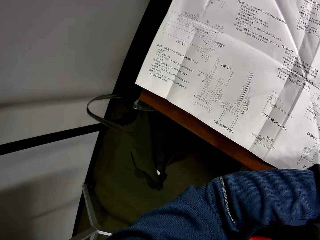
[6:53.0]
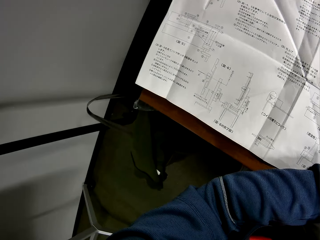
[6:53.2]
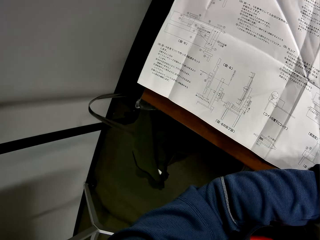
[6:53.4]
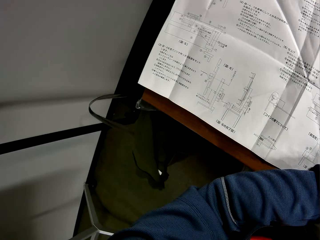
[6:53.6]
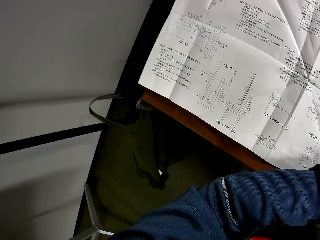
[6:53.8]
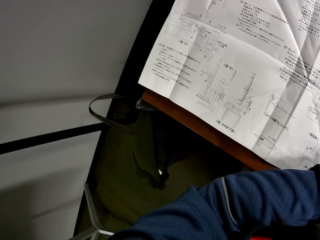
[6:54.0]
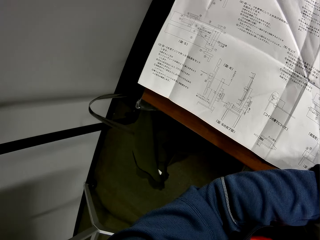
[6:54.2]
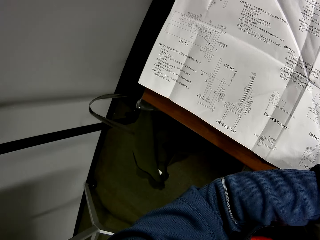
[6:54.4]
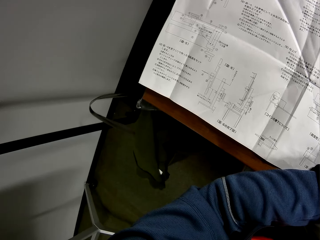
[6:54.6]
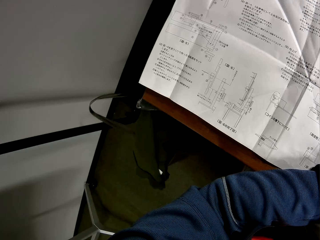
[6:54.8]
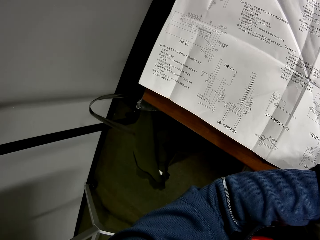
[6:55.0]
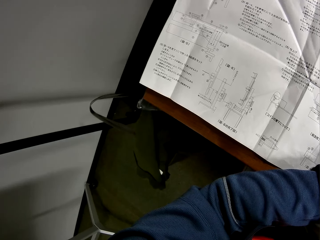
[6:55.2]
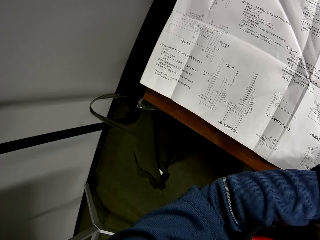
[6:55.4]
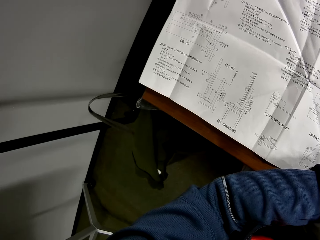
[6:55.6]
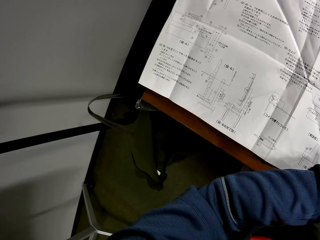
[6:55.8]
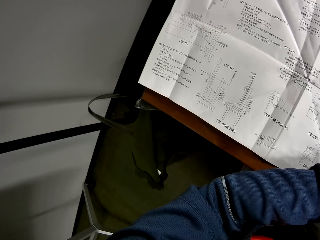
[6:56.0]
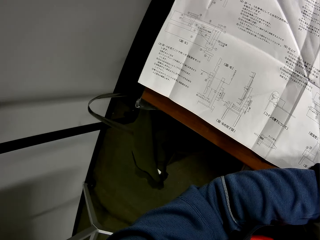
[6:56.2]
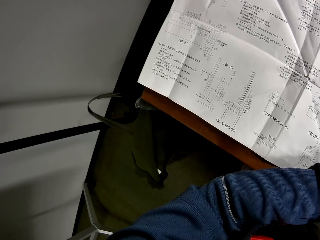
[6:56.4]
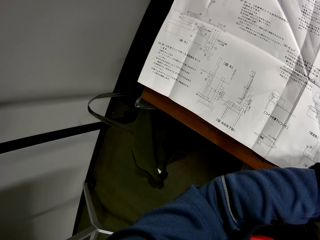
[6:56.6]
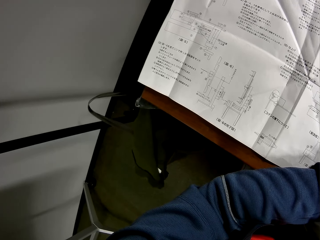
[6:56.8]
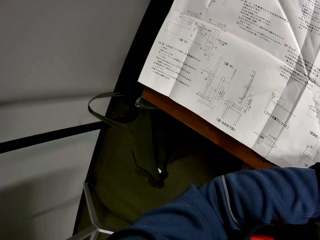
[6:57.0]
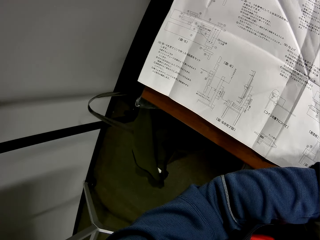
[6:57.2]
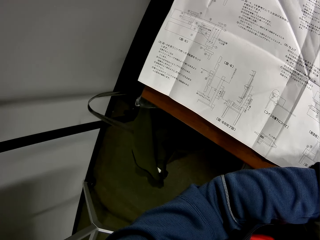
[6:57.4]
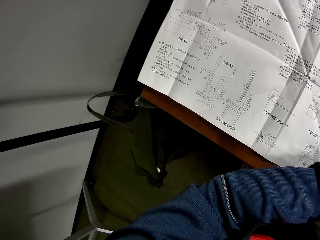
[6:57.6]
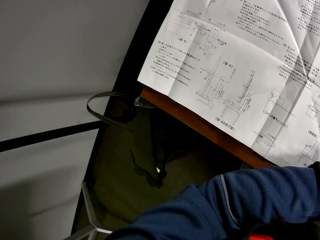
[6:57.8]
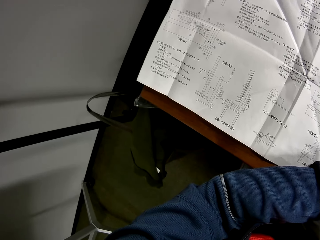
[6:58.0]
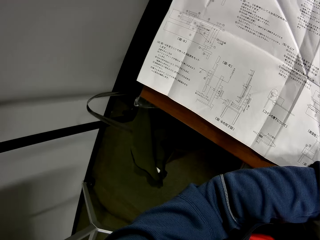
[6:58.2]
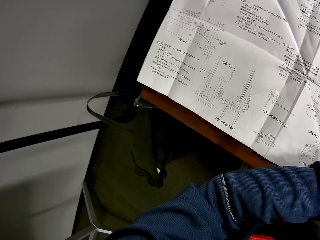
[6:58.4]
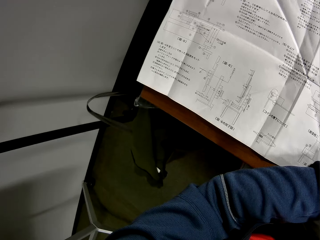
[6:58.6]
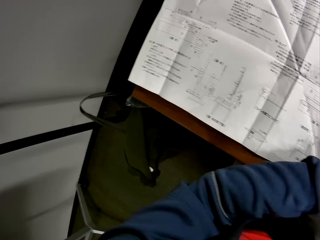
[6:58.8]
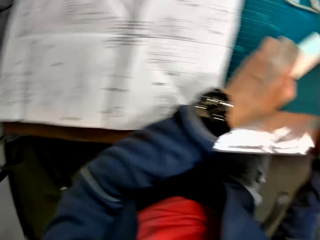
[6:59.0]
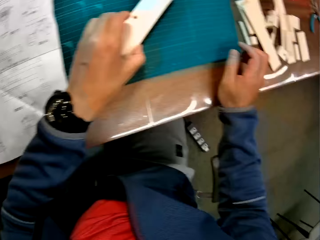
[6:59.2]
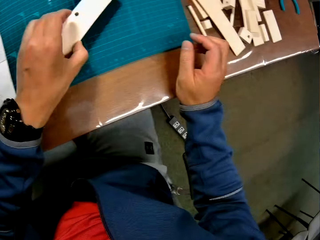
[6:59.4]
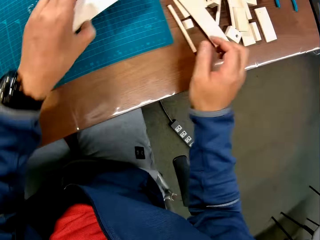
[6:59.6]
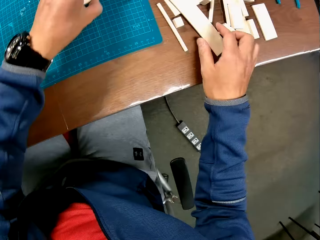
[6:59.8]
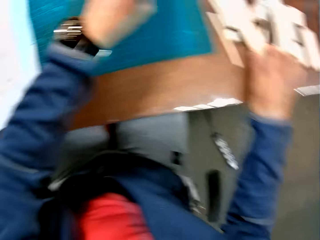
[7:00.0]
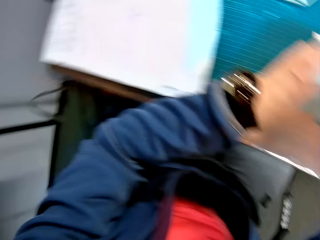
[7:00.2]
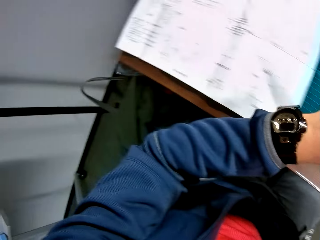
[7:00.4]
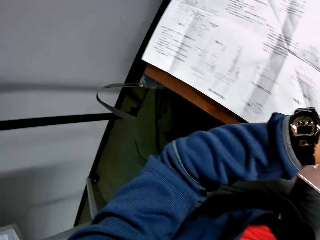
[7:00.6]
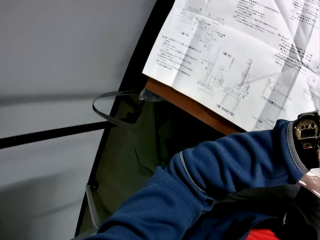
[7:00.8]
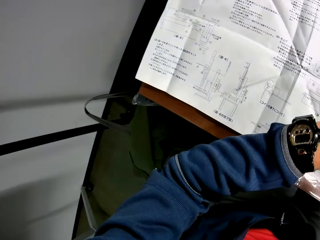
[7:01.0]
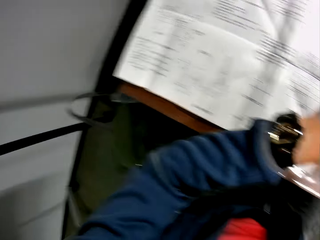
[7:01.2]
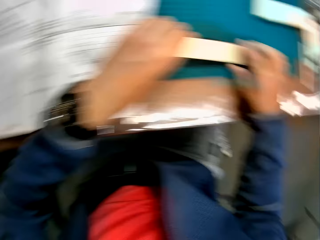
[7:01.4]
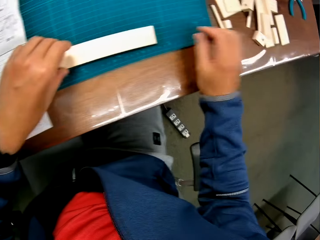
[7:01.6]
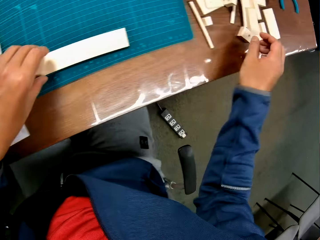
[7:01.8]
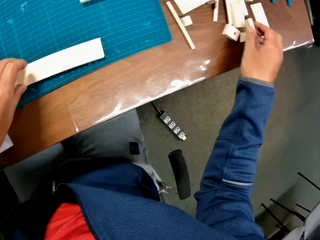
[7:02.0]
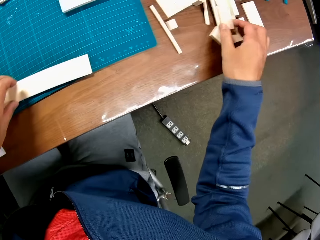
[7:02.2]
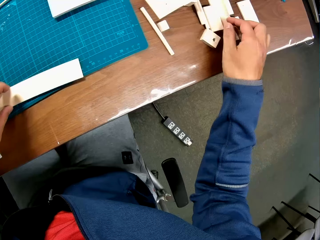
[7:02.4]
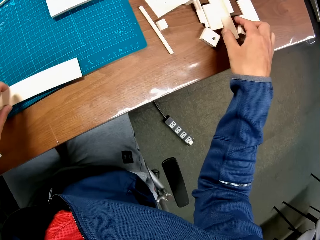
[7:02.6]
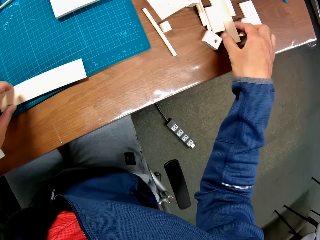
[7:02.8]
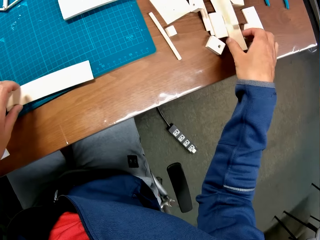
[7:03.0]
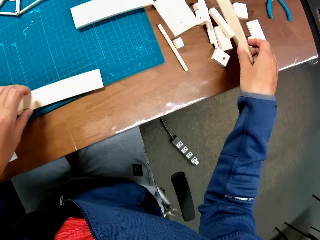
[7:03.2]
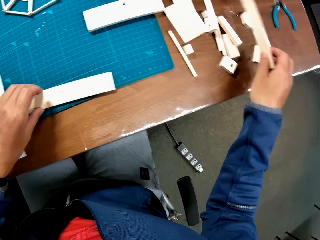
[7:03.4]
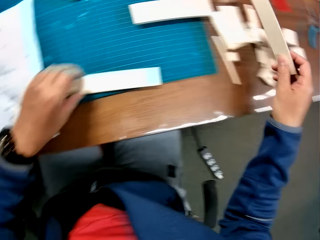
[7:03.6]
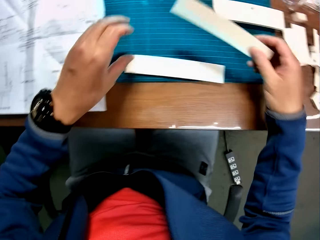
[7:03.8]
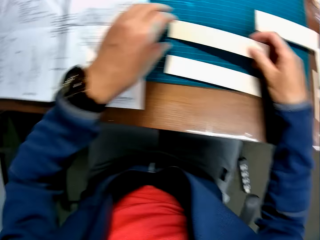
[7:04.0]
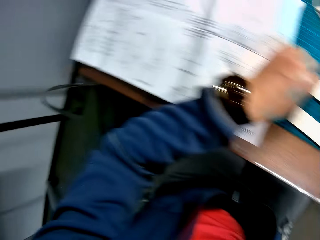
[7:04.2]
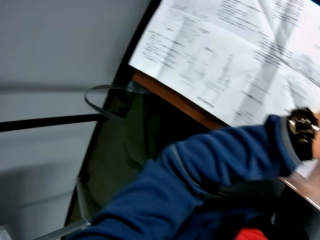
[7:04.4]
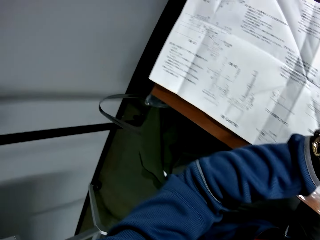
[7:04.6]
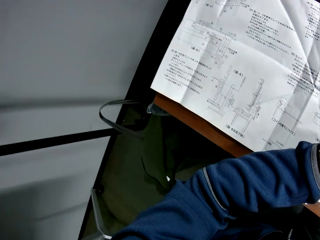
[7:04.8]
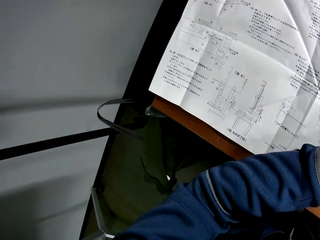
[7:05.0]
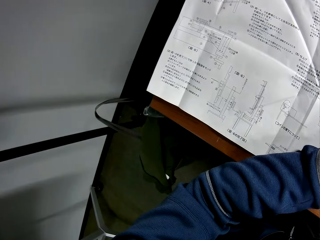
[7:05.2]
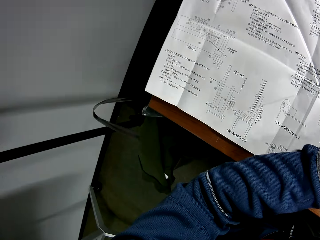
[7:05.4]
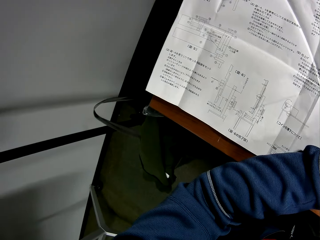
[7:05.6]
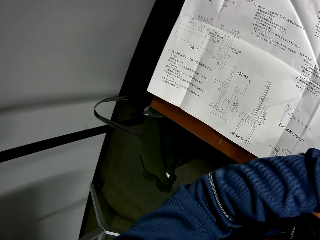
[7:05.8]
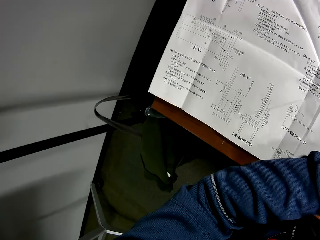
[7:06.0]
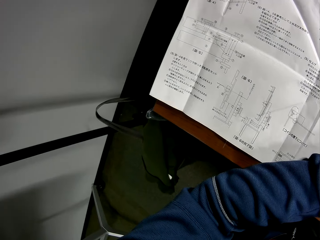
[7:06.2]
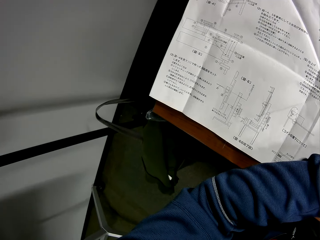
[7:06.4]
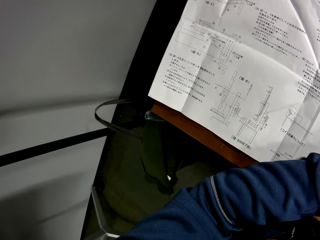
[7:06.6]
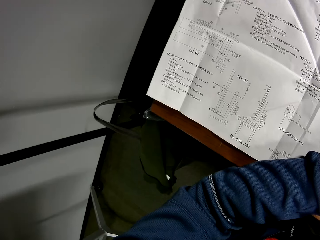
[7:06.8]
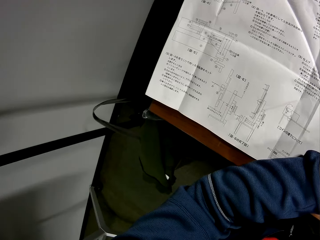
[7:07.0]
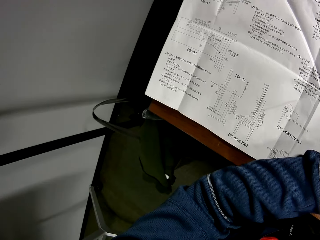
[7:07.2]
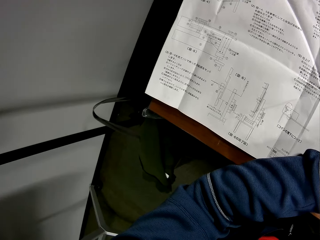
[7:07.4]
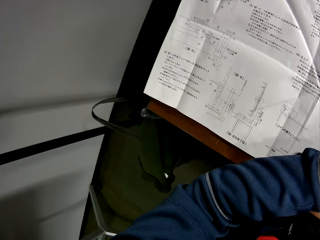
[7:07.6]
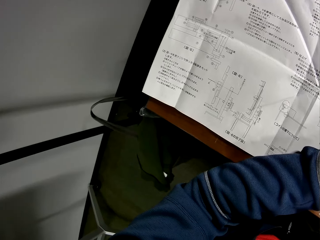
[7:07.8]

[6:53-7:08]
The camera wearer touches the pieces of wood. He looks at the paper. He picks another piece of wooden mechanical craft on the table. He drops the piece of wooden mechanical craft on the sheet. He reads from the manual in his hand.

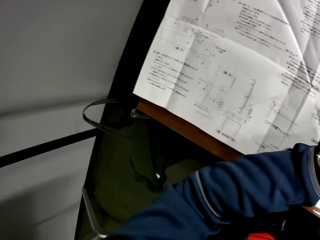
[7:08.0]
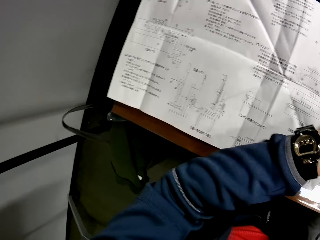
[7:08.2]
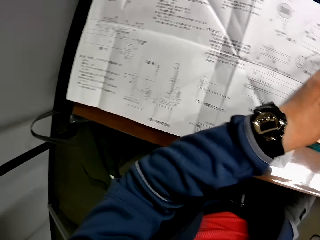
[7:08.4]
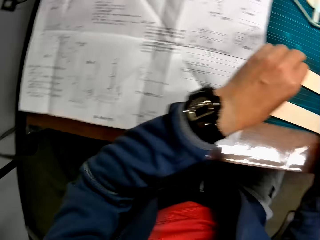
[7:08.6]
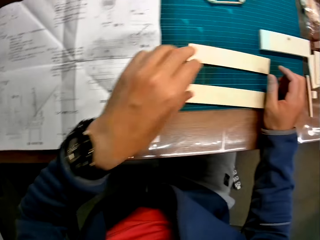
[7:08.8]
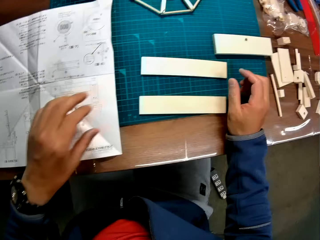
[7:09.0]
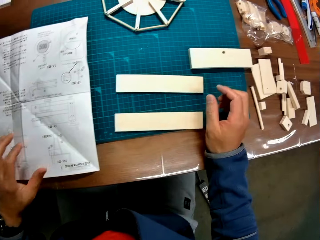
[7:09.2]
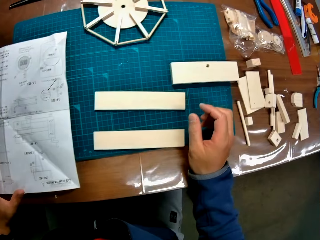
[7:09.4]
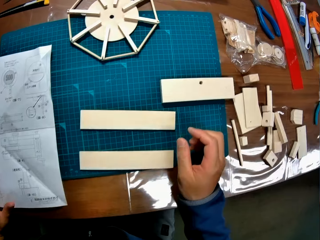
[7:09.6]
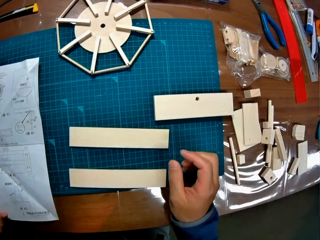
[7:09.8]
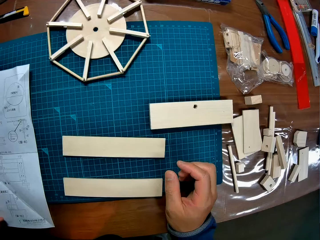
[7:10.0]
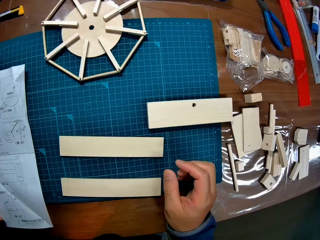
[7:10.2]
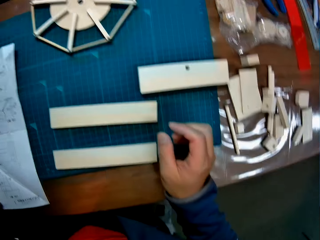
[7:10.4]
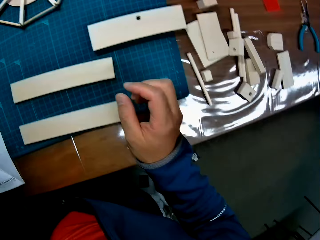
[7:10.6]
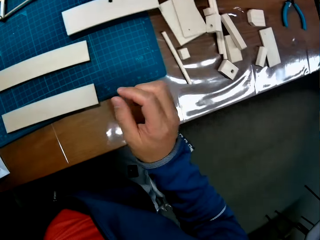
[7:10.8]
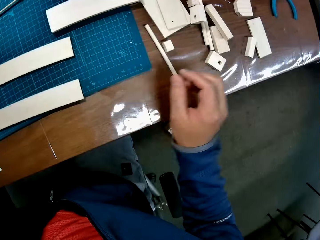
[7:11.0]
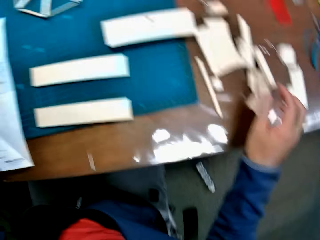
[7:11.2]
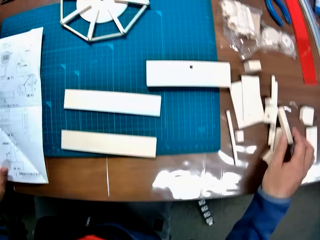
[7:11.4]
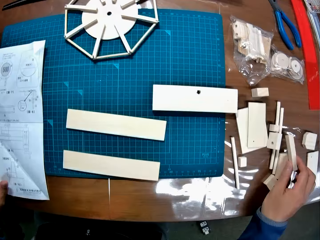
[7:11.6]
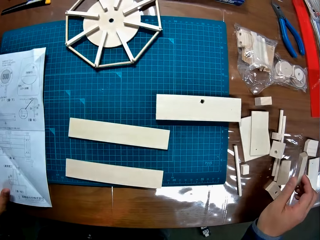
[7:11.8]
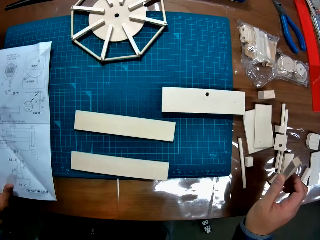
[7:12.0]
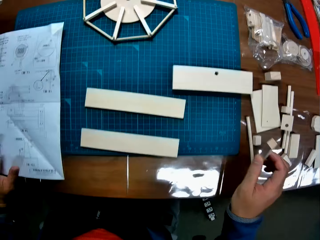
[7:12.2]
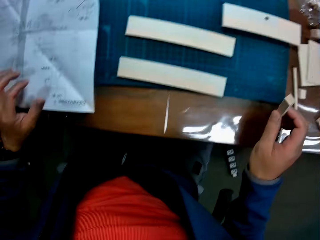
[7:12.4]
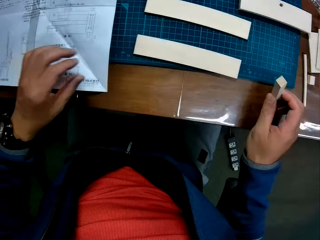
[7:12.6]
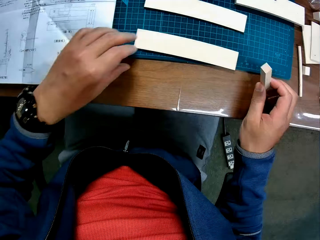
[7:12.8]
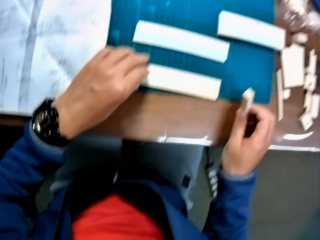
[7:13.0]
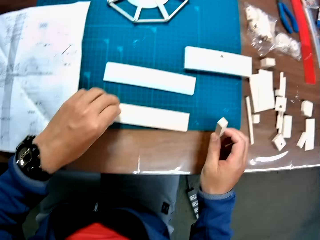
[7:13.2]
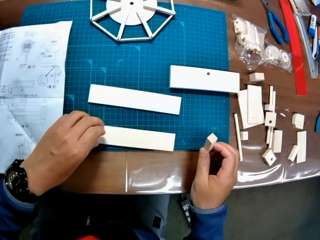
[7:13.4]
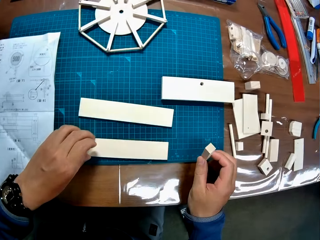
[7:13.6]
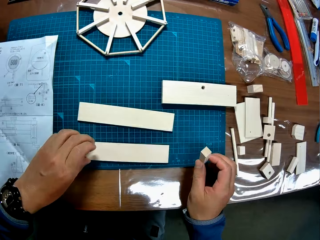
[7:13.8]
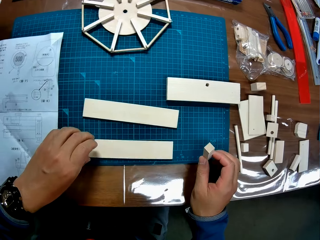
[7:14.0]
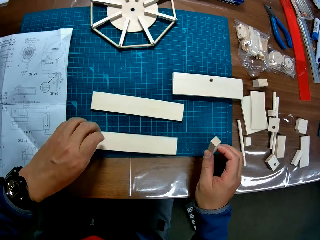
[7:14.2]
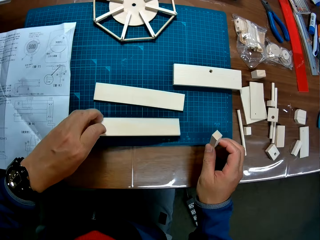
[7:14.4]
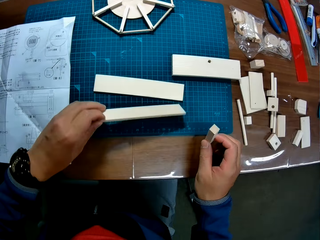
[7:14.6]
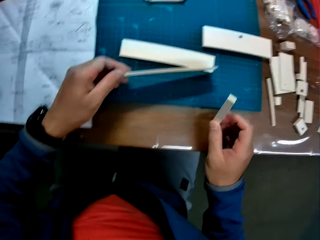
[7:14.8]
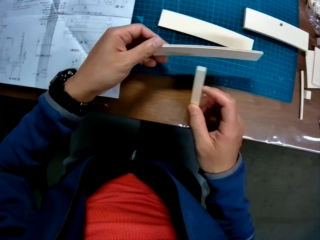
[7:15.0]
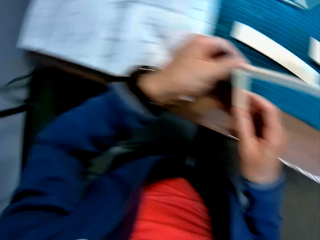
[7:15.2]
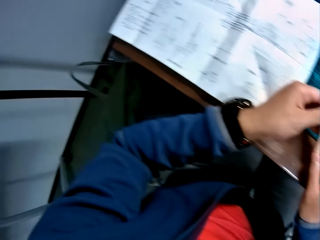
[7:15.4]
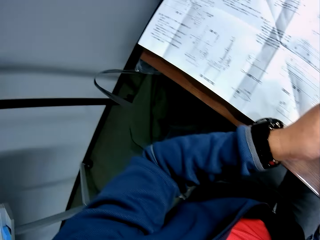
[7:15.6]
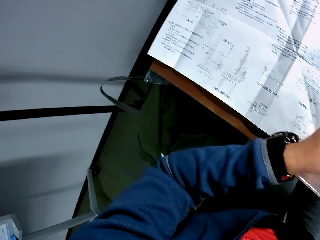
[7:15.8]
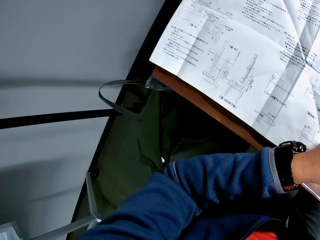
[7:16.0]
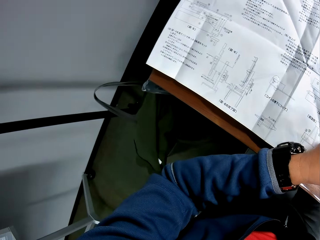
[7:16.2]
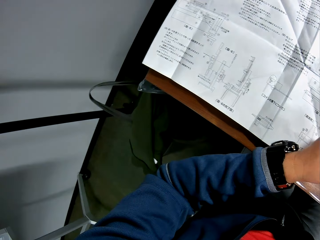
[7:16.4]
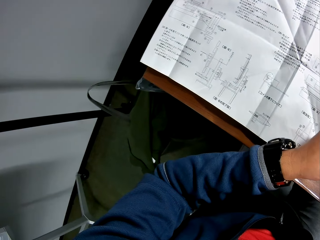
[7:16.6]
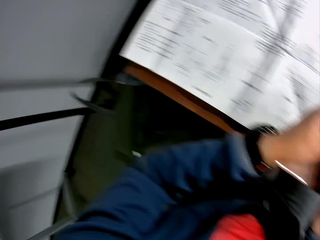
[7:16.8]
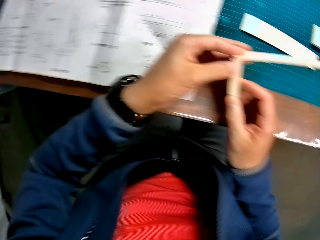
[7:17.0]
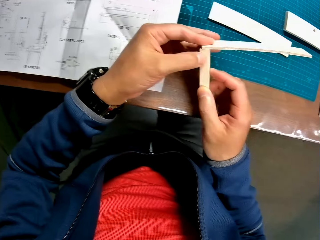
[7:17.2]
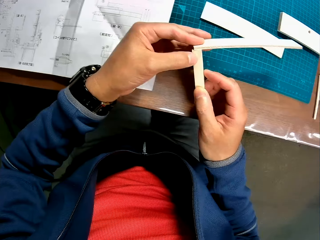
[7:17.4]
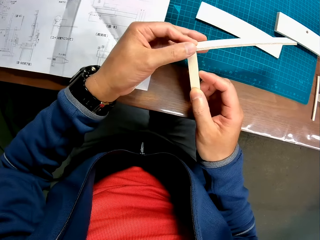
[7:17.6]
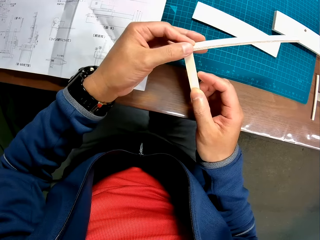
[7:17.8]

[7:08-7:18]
The camera wearer picks another piece of wooden mechanical craft on the table. He adjusts the piece of wooden mechanical craft on the sheet with his left hand. He joins the piece of wooden mechanical craft in his right hand to the piece of wooden mechanical craft in his left hand. He reads from the manual in his hand.
